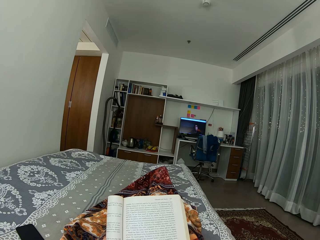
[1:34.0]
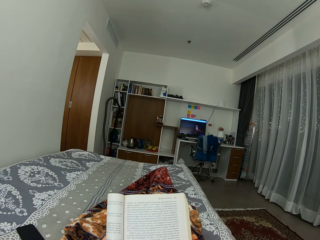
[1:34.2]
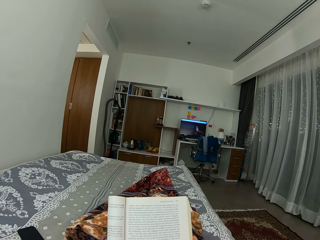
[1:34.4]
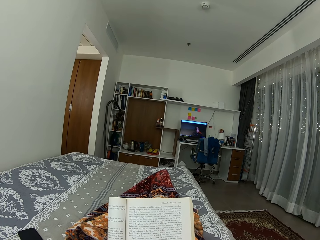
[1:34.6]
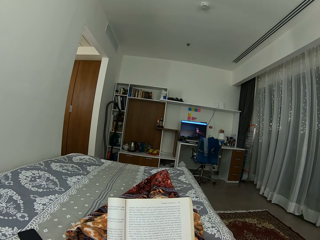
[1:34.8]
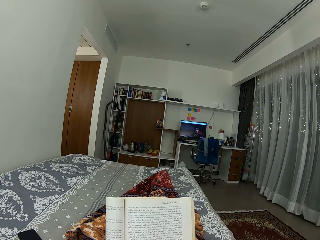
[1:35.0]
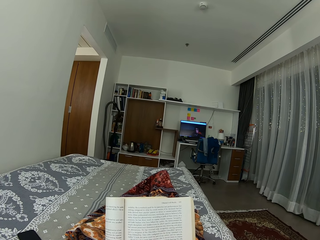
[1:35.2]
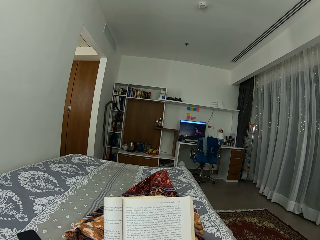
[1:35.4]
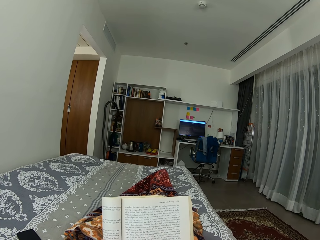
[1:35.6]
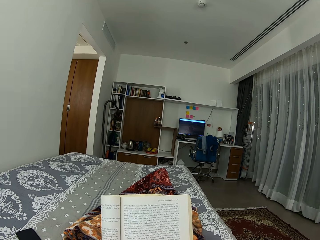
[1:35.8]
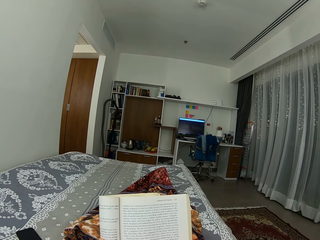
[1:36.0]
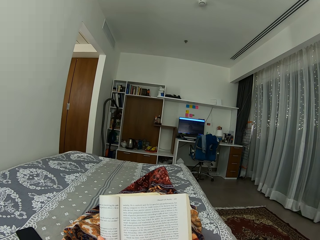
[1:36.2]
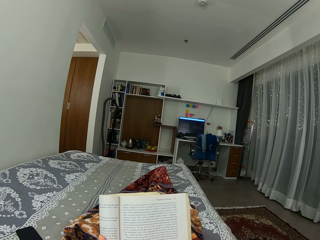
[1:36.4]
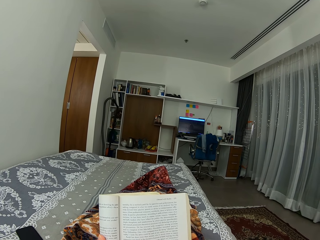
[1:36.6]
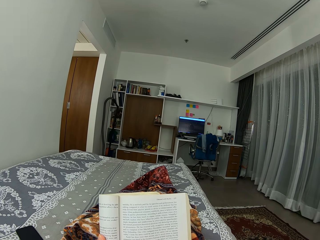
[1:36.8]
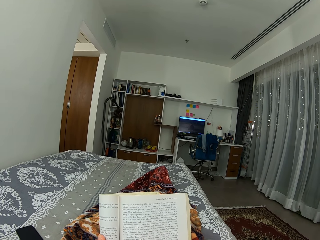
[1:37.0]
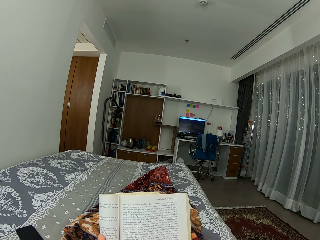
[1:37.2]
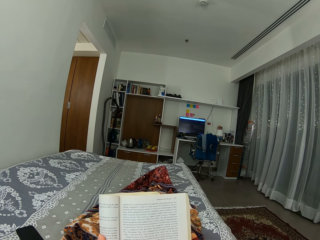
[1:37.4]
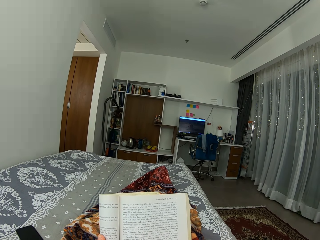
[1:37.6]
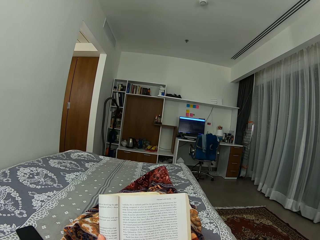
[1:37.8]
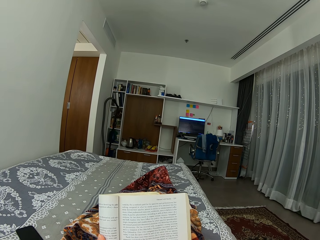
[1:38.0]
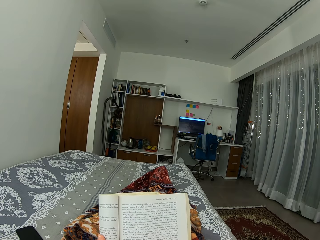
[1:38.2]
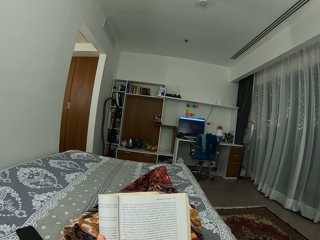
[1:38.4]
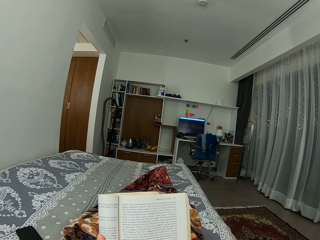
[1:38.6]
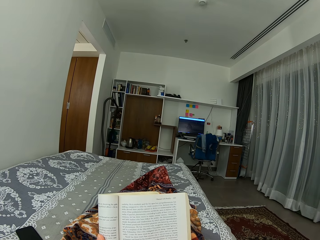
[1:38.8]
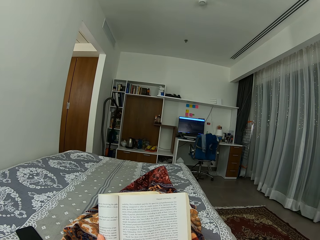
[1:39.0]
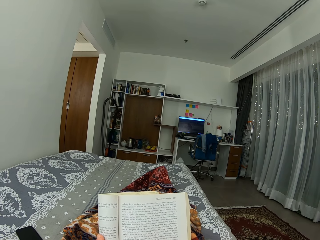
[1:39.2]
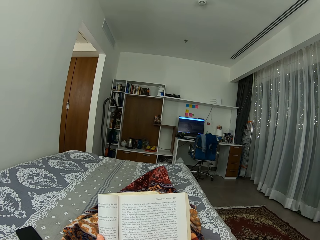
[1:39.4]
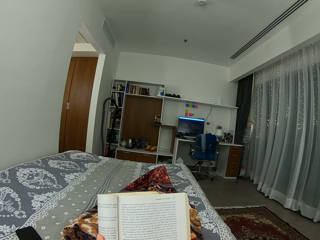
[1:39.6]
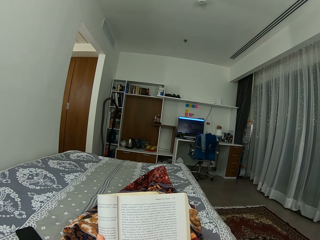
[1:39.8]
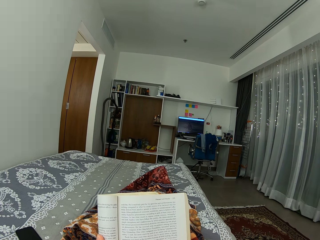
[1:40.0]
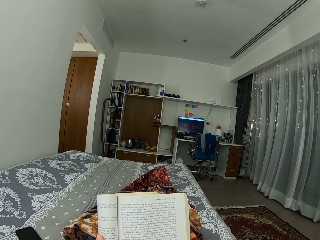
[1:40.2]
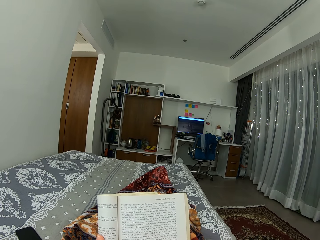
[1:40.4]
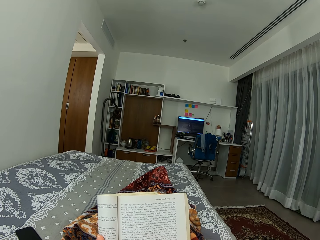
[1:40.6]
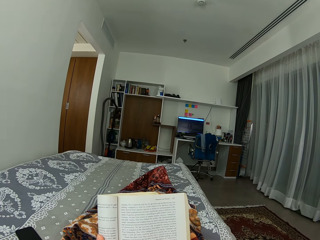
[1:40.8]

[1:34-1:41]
The camera wearer reads the novel.

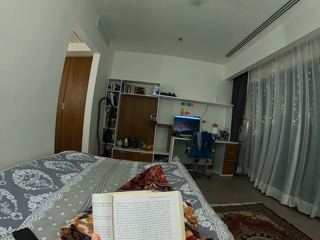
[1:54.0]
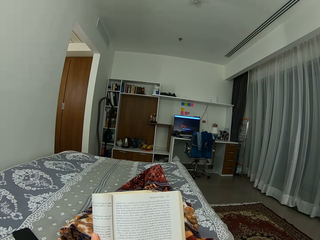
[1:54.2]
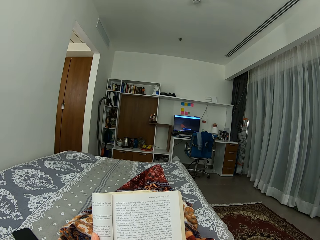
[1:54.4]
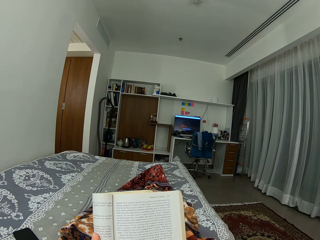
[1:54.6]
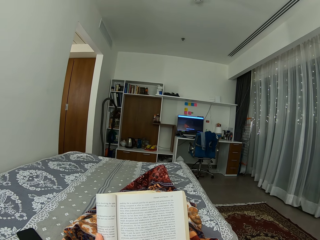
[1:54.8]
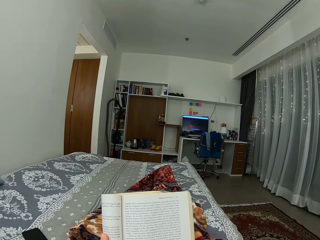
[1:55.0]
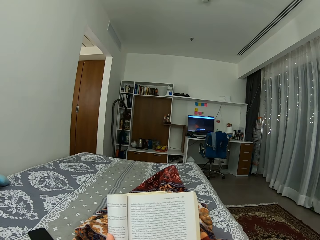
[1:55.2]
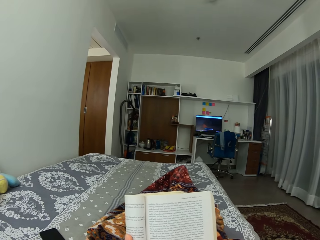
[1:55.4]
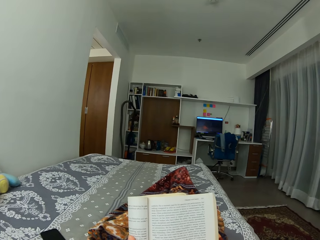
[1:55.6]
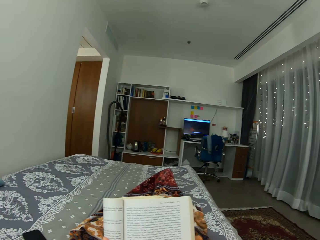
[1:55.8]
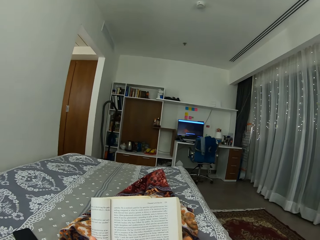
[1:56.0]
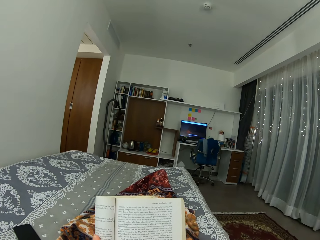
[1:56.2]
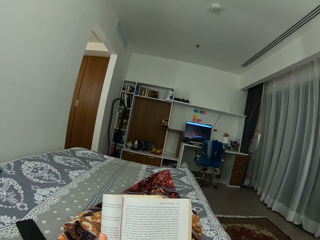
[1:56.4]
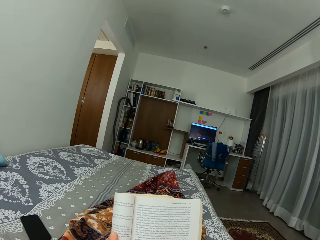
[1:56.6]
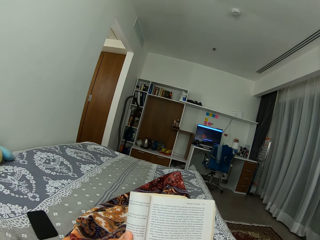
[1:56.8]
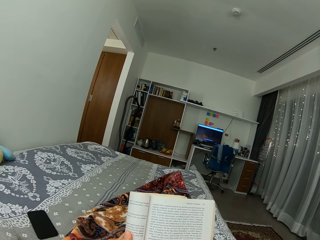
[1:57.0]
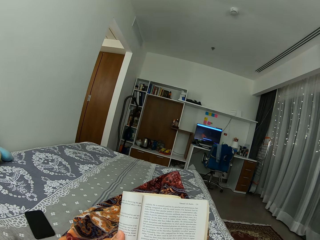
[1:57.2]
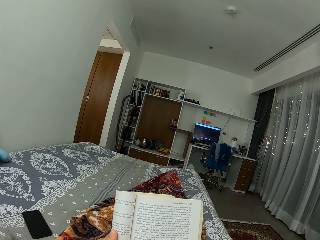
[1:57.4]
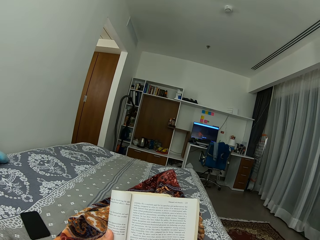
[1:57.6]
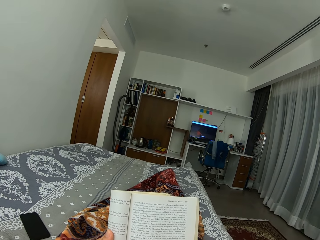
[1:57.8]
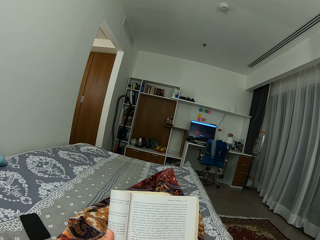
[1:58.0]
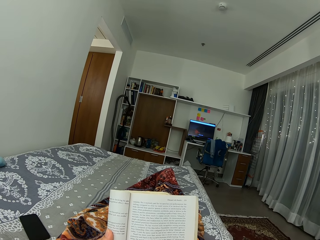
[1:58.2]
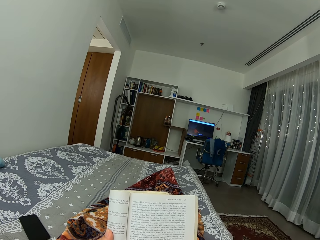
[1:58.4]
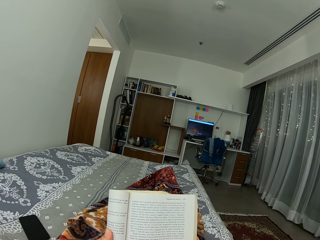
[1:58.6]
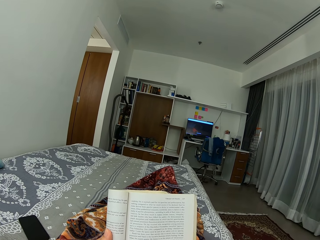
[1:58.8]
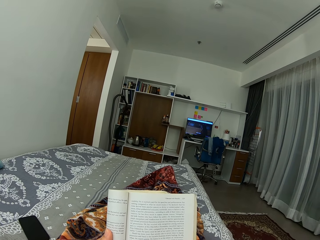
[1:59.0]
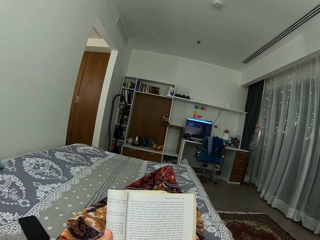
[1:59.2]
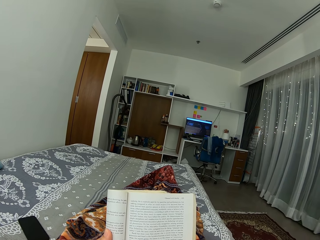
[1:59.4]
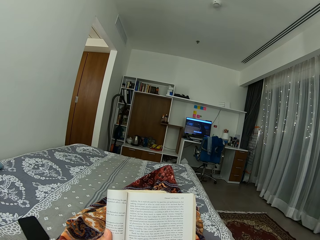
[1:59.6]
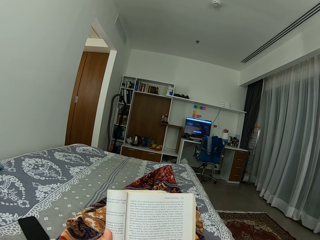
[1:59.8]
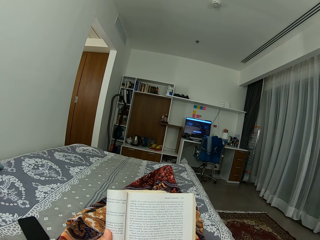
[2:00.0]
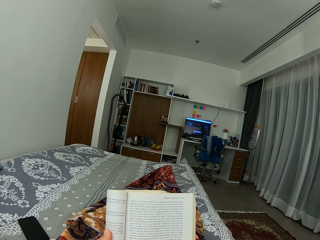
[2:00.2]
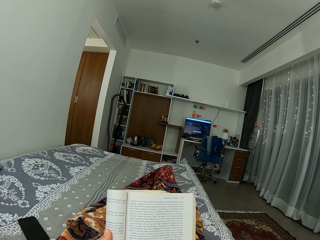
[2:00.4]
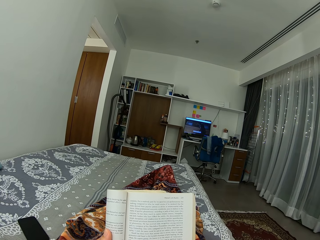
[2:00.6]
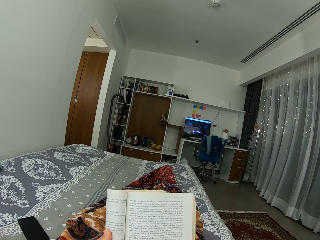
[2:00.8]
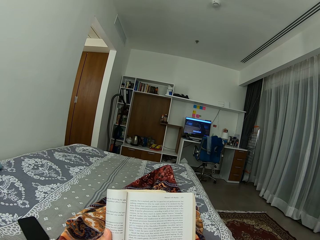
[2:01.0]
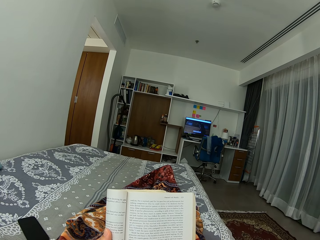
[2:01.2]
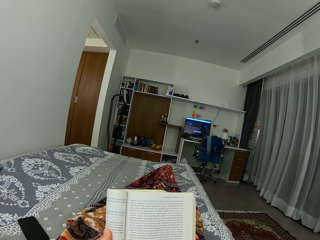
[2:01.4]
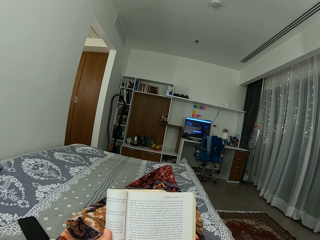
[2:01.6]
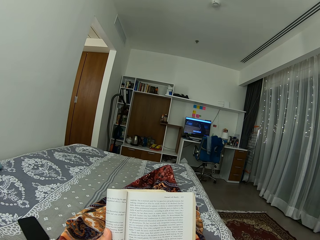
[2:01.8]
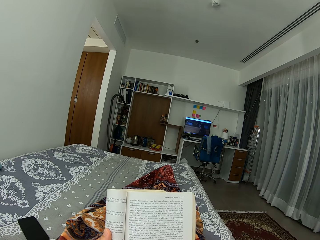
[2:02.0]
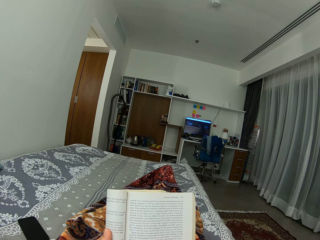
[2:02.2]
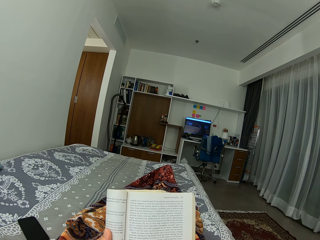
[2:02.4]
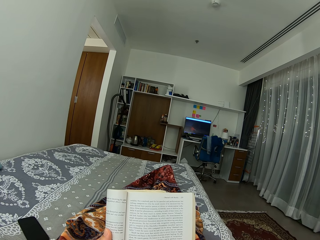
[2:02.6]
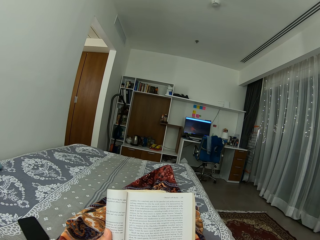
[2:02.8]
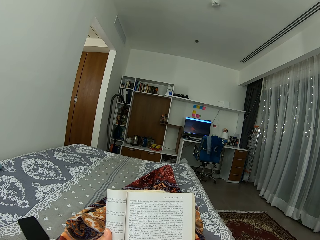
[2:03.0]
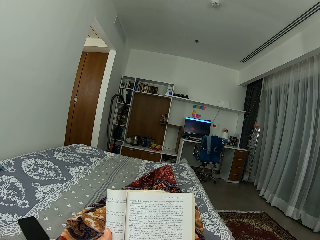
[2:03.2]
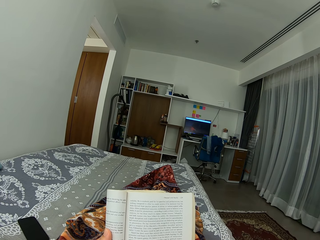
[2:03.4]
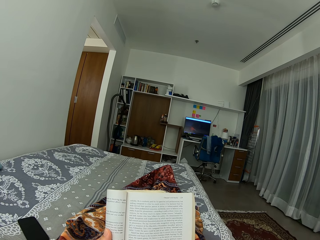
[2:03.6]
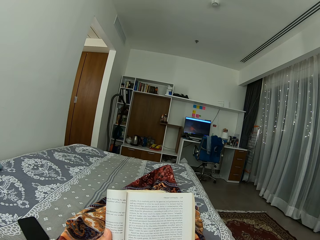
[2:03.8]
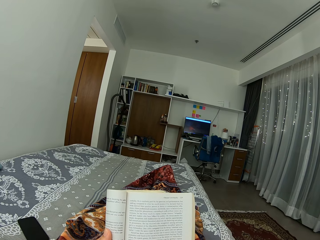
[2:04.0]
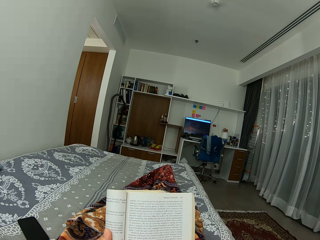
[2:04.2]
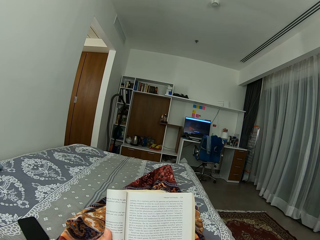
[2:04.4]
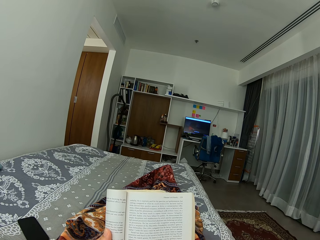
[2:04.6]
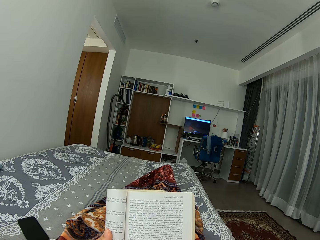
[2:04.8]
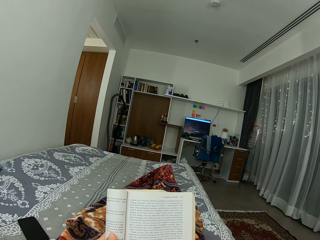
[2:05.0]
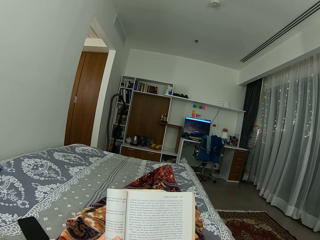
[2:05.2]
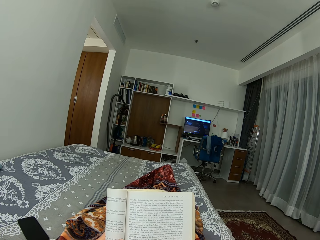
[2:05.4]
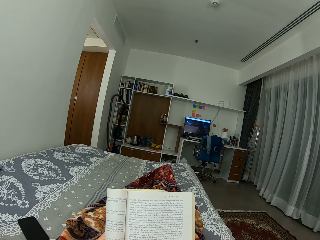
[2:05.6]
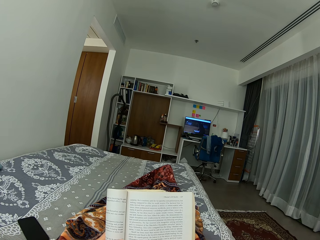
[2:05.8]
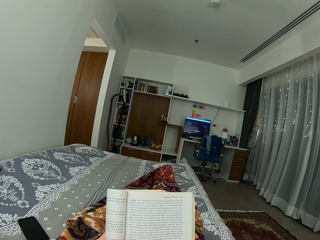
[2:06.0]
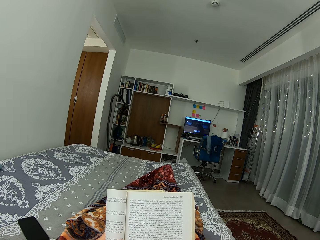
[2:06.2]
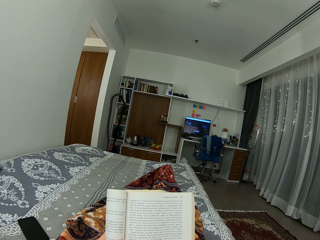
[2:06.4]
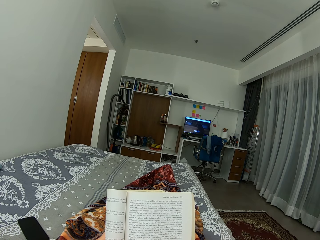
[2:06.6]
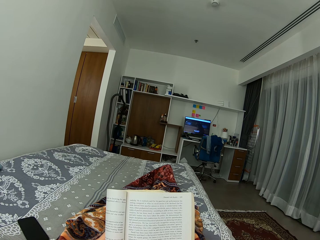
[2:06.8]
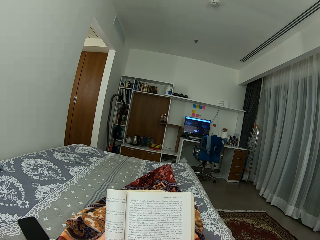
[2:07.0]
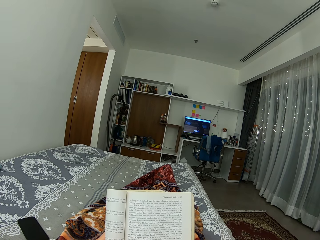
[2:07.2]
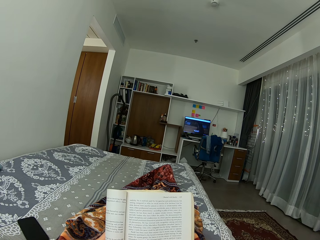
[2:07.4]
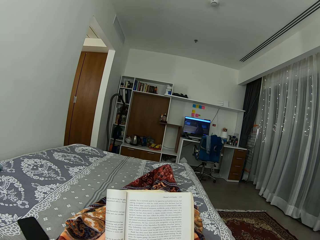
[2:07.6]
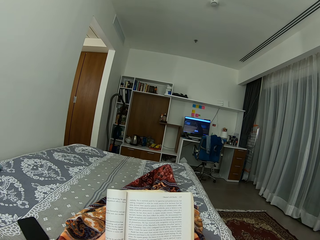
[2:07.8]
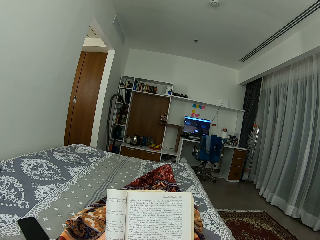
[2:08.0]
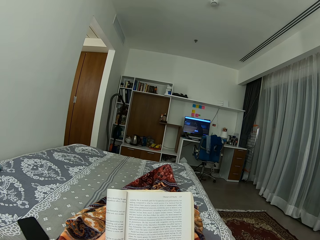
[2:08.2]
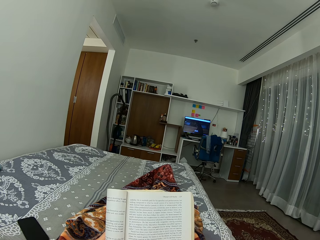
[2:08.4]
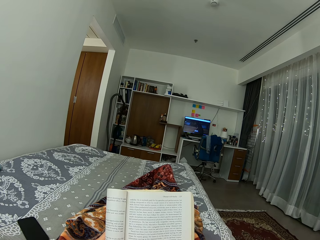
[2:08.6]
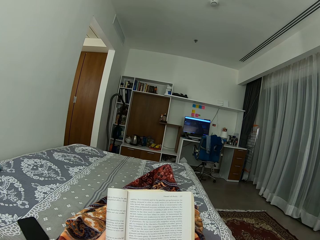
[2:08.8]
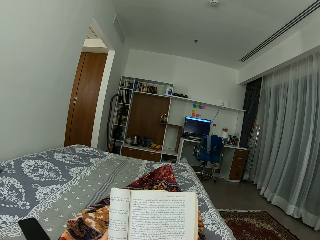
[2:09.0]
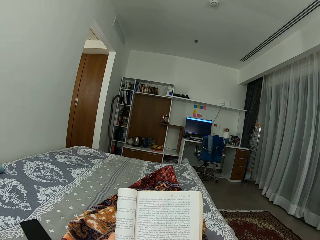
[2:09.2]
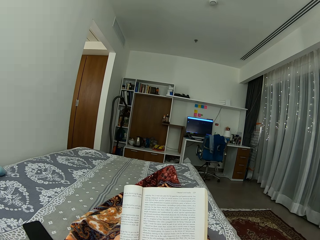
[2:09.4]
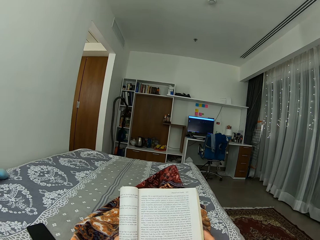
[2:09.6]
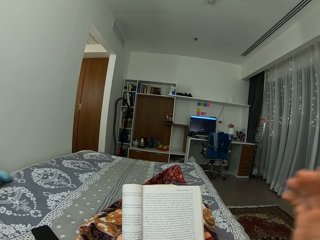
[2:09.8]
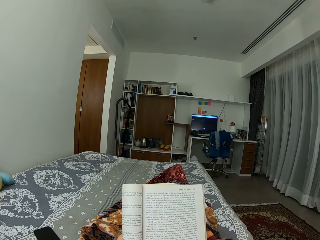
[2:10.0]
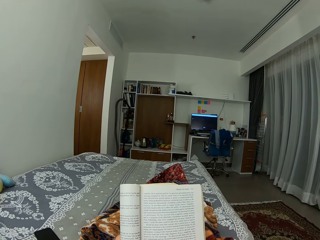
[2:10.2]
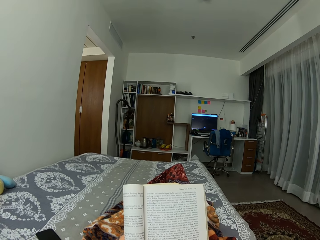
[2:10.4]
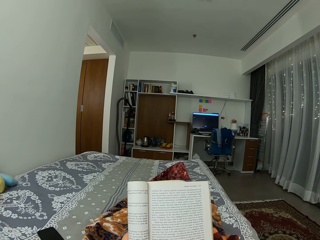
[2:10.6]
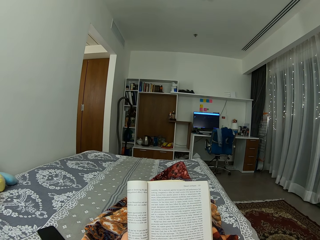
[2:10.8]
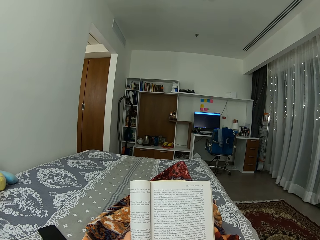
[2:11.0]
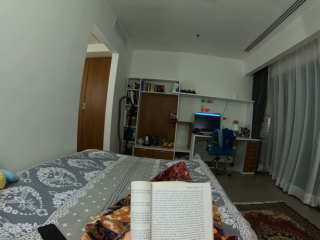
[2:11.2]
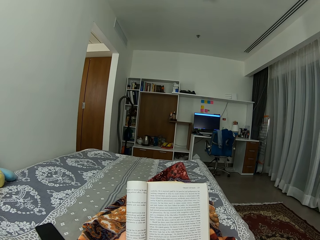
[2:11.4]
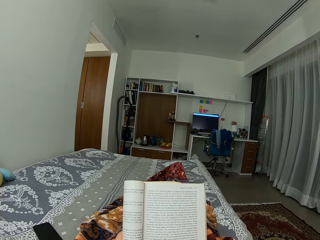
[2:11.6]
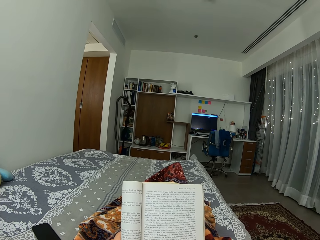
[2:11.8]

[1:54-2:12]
The camera wearer swings. They read the novel. They remove one hand from the novel. They raise their right hand to their face.
